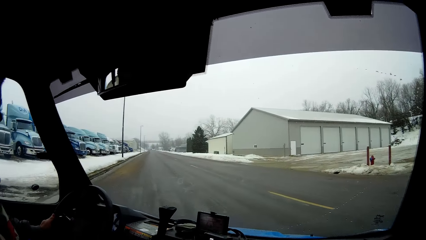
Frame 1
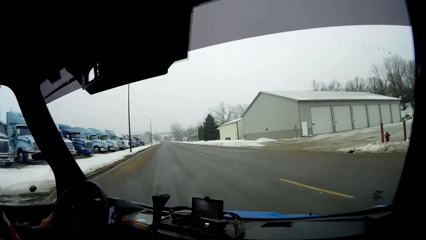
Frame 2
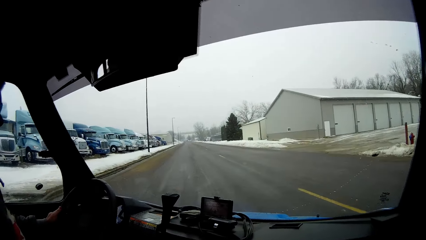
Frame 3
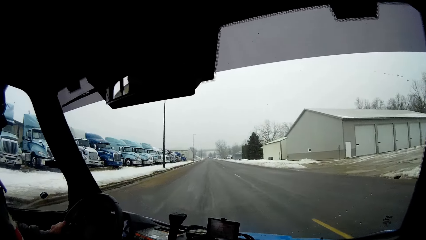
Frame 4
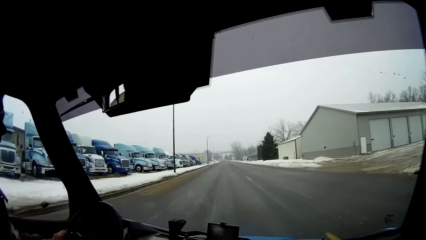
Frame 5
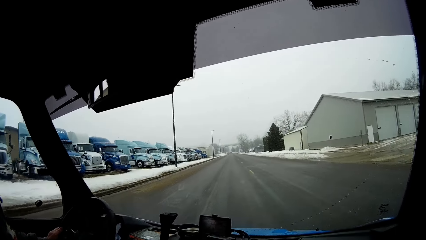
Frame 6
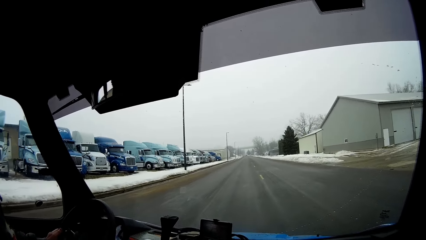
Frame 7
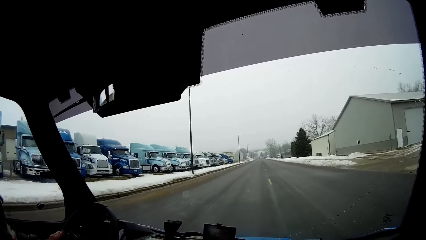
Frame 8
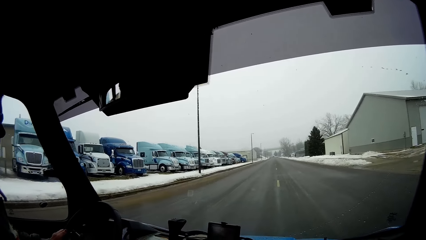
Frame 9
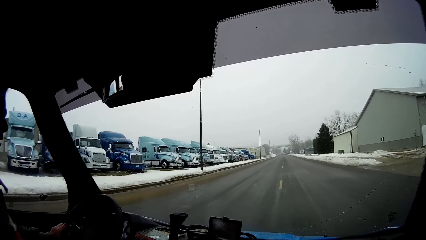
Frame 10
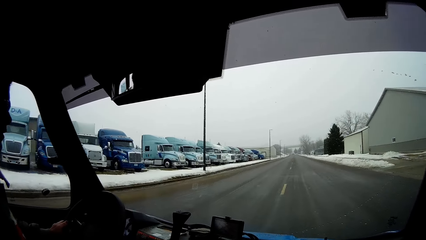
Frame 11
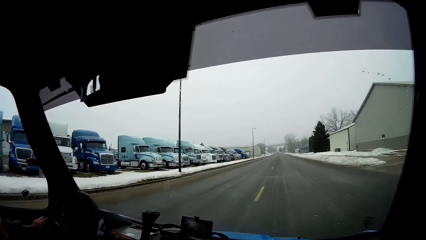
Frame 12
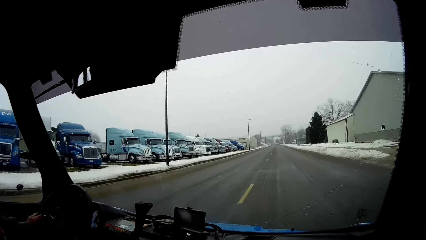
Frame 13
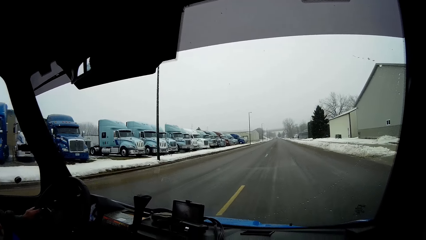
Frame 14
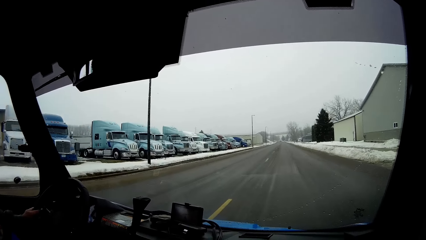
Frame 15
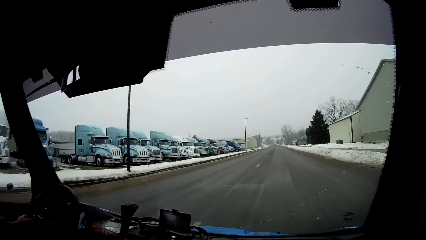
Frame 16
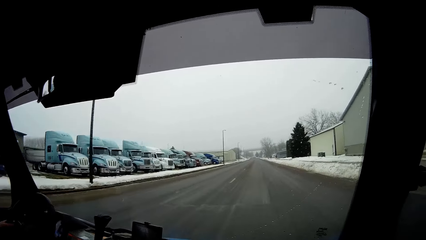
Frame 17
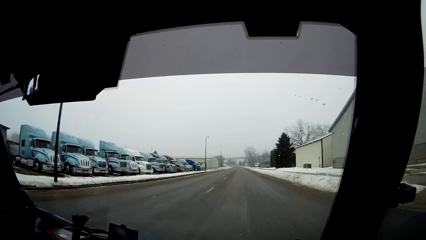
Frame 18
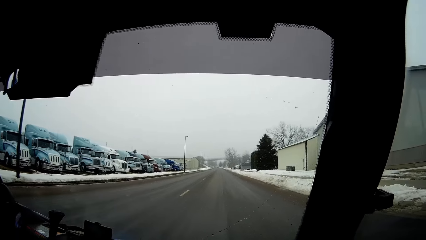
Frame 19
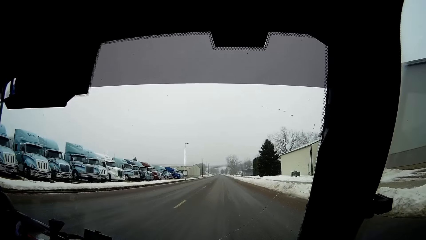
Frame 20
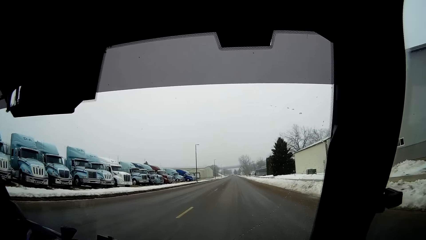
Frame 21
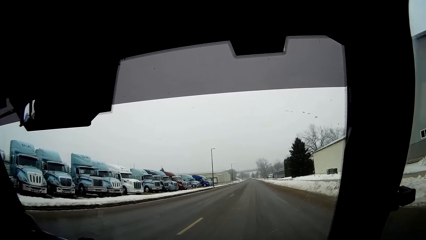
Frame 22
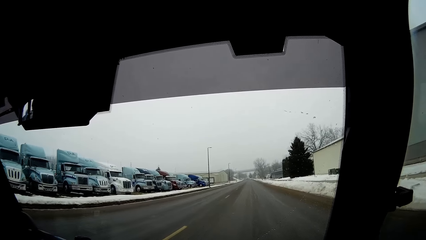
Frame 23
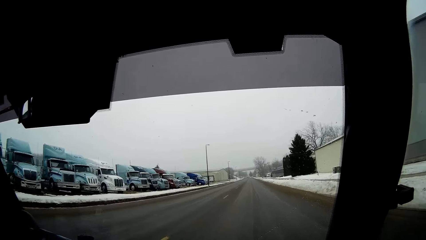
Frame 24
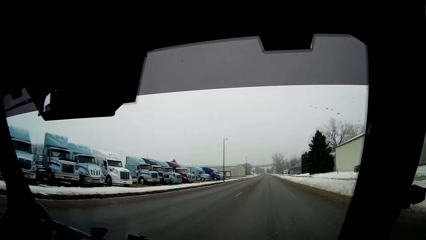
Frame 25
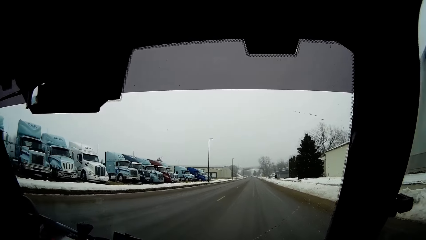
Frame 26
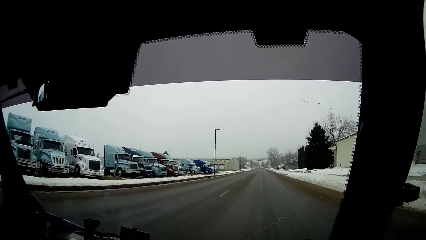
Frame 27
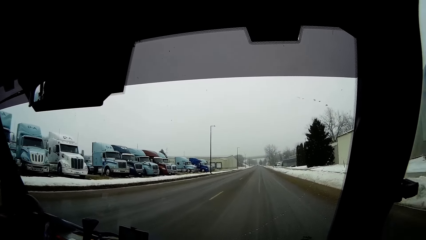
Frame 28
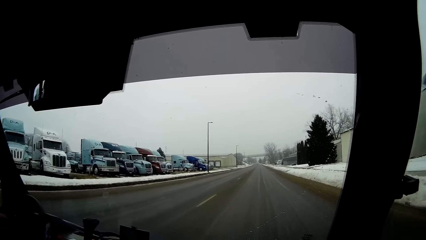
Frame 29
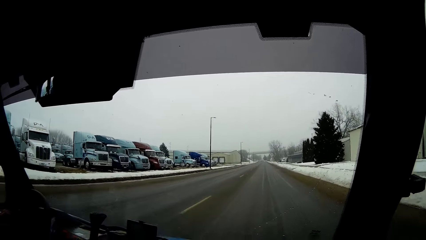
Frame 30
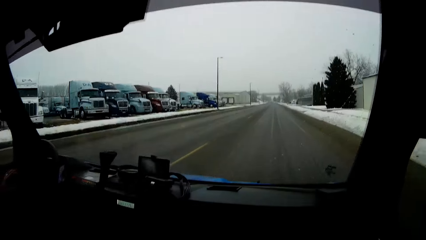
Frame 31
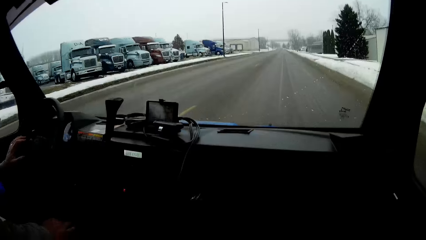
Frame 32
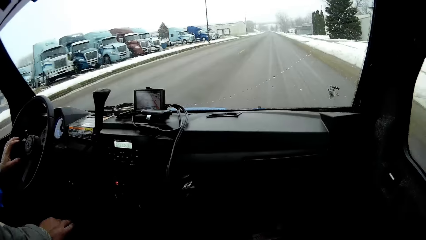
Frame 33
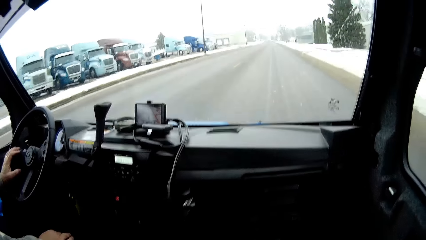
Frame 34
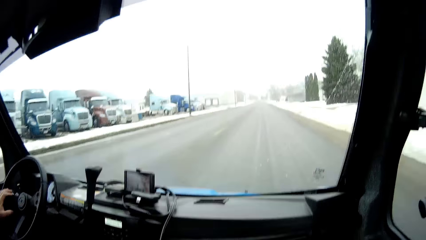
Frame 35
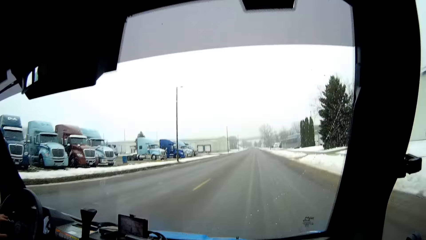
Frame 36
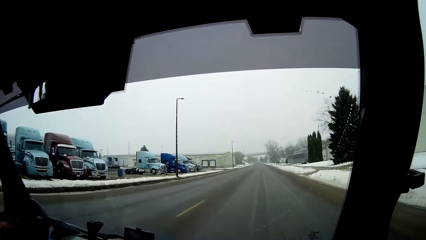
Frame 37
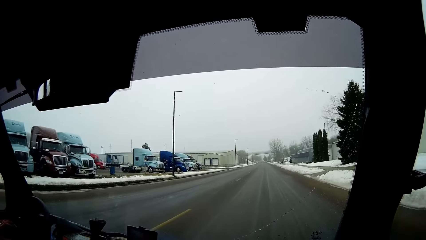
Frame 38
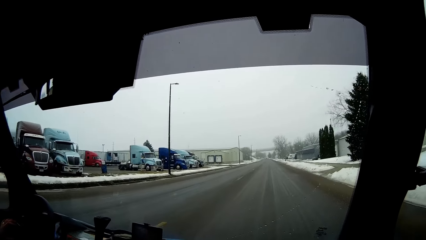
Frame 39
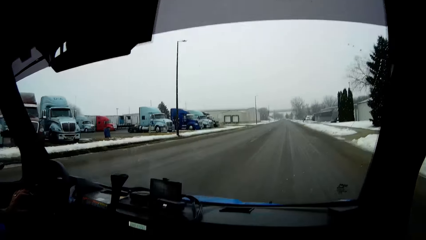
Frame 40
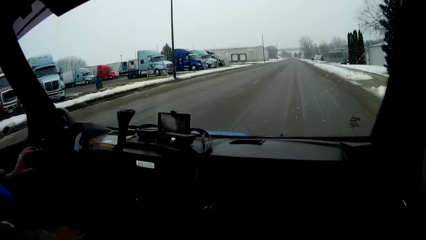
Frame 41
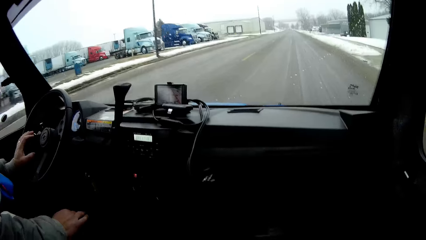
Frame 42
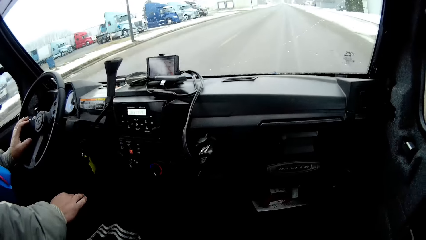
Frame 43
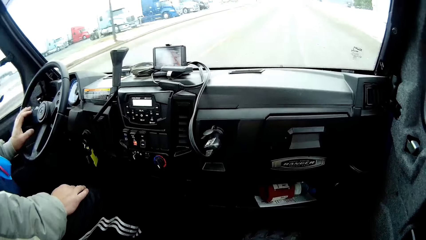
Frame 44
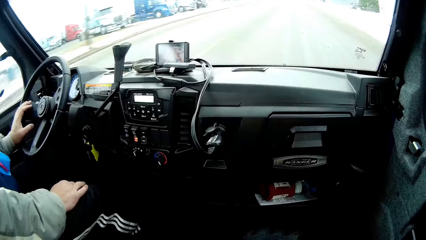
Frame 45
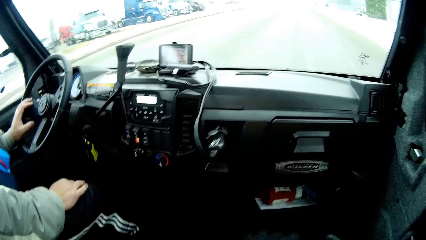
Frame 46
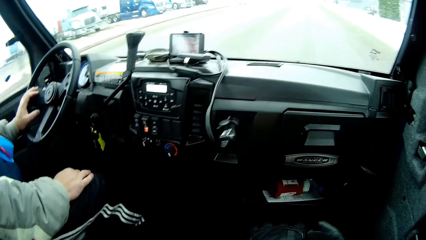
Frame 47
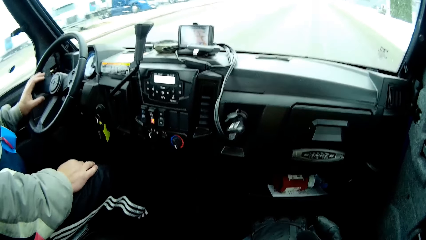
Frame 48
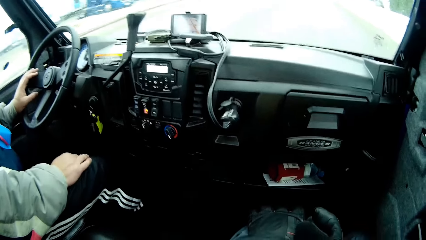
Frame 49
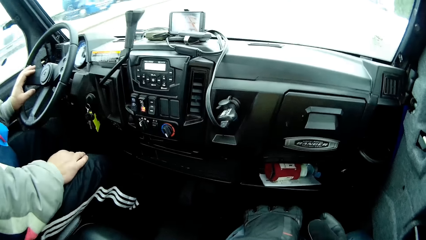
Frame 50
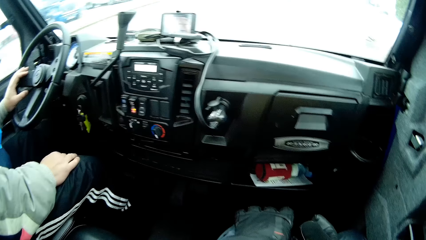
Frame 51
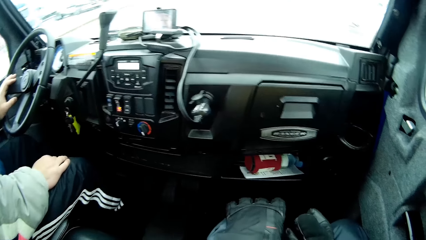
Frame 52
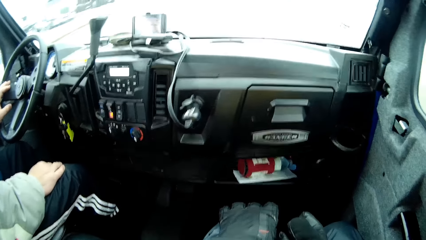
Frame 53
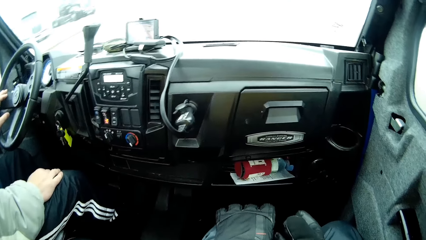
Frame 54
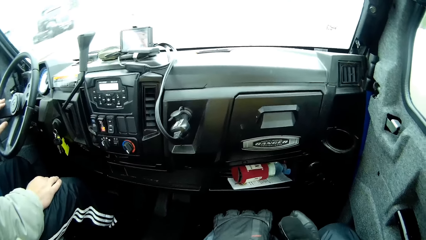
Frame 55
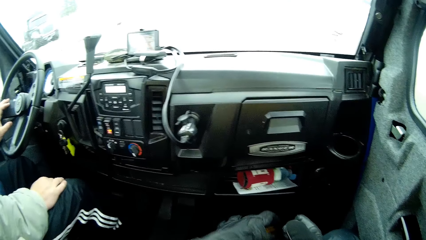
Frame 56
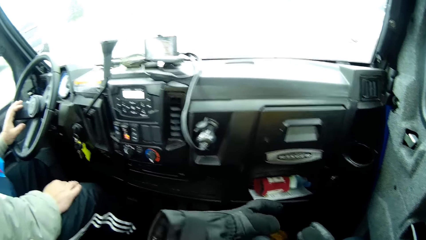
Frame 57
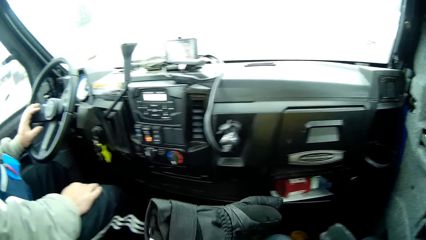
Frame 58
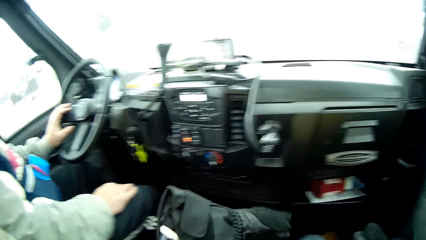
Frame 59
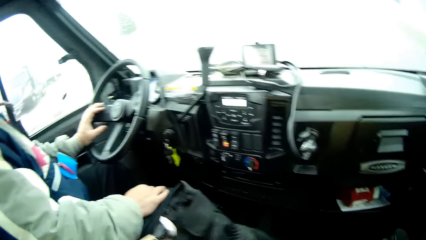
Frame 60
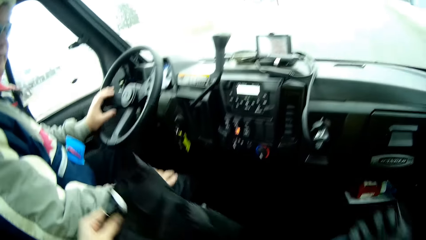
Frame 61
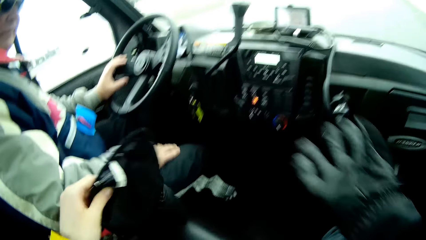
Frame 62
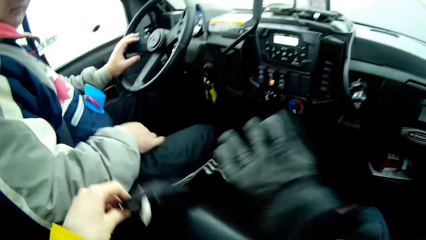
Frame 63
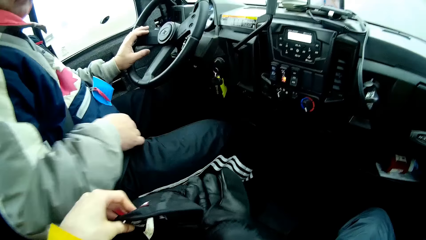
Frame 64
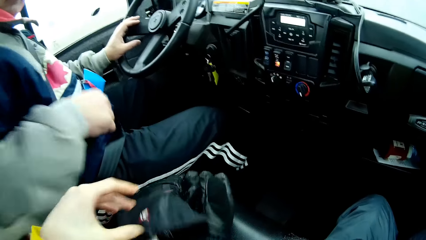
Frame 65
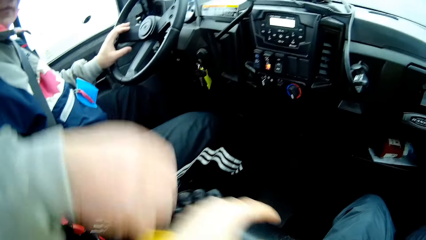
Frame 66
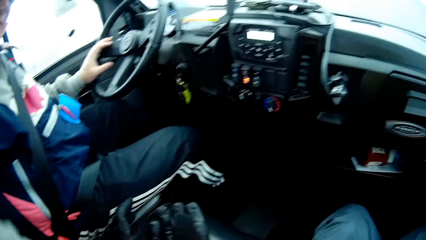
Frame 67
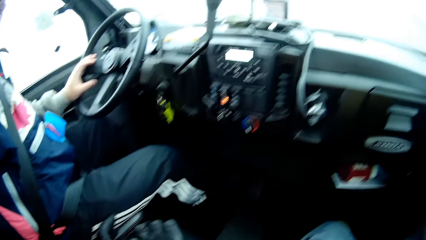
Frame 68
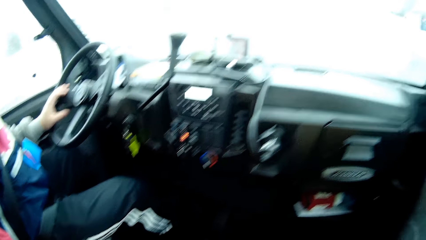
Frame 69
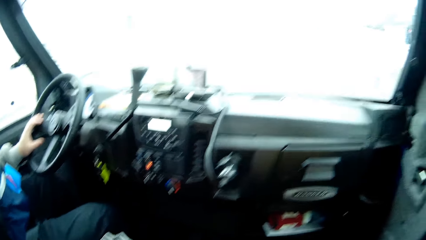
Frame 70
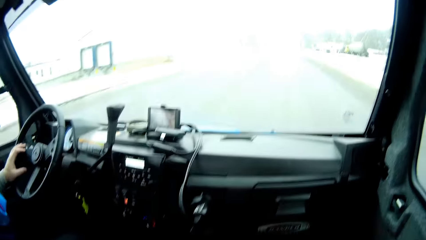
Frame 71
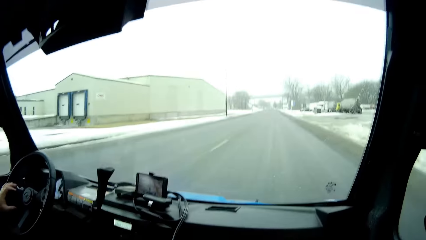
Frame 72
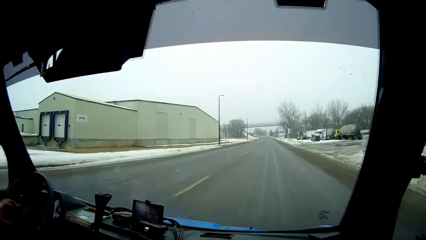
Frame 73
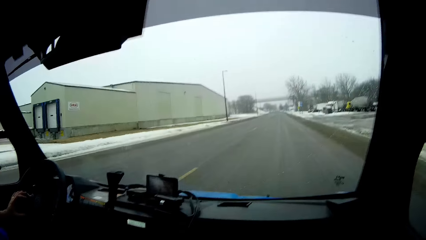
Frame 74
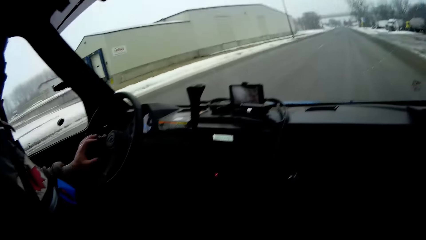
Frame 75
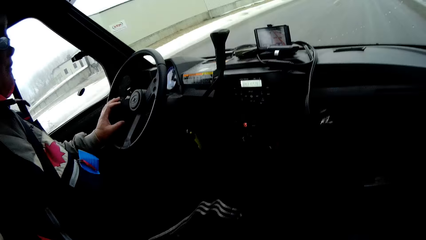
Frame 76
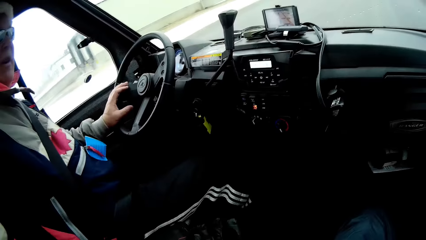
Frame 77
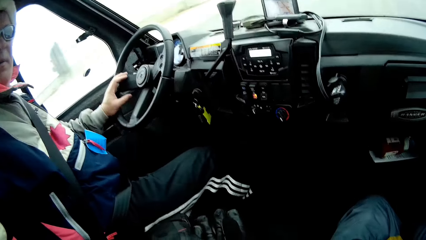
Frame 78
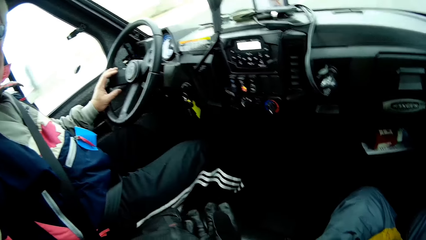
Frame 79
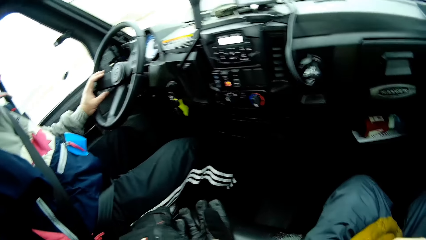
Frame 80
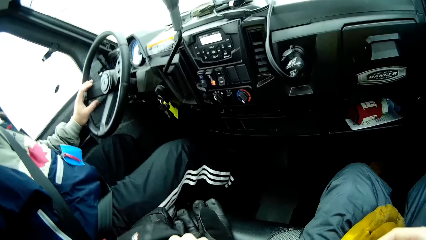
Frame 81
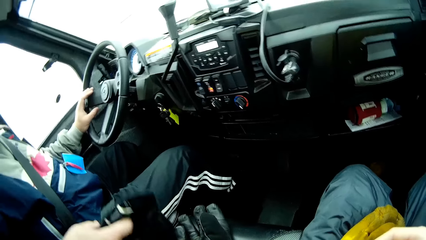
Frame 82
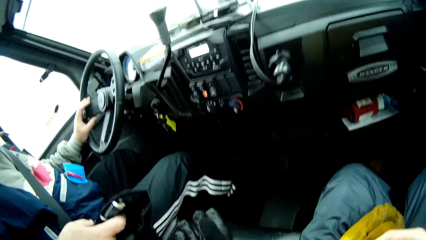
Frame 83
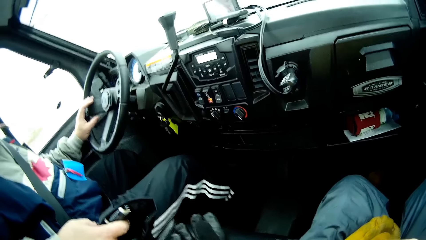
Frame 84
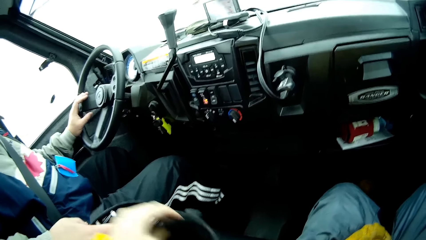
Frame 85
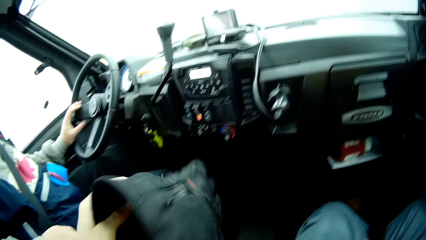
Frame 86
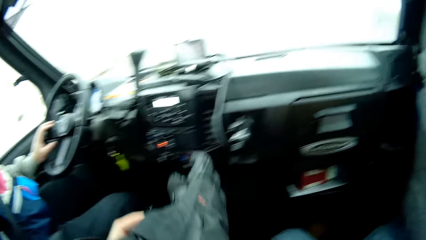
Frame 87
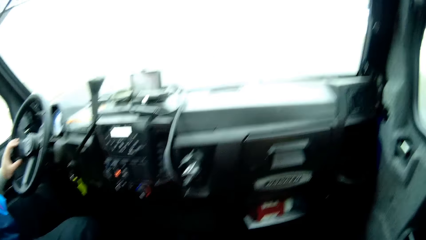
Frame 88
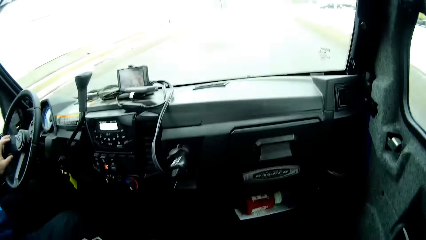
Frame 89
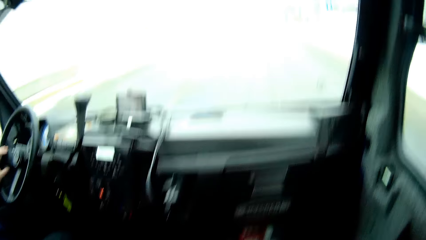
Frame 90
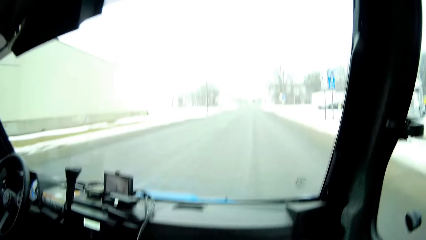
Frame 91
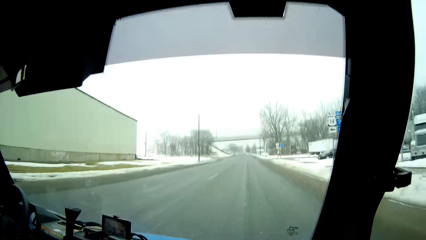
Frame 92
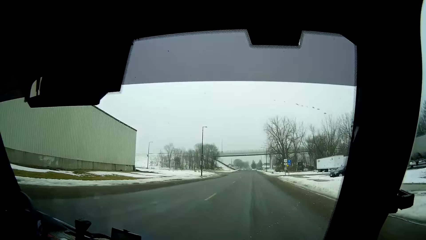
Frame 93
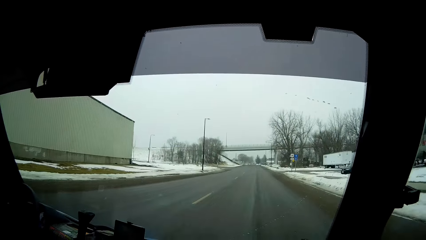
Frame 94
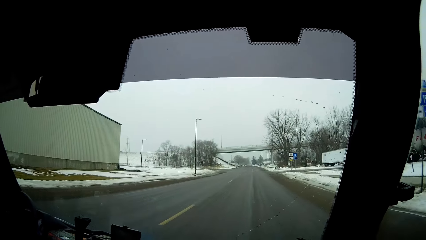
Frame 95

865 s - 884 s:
The camera wearer interacts with the man. He holds a glove in his left hand. He holds the glove with his right hand. He drops the glove in his left hand. The man picks up the glove with his left hand and holds the glove with his left hand. The camera wearer picks up the glove with his left hand. He holds the glove in his left hand.
